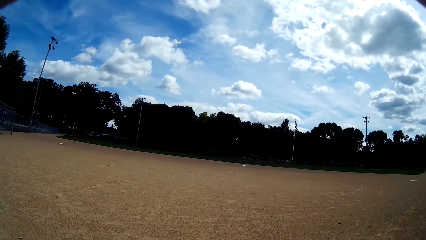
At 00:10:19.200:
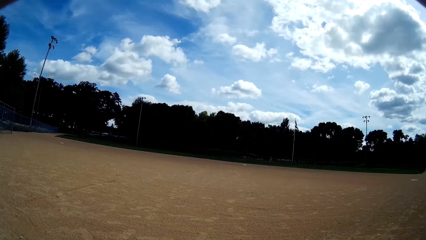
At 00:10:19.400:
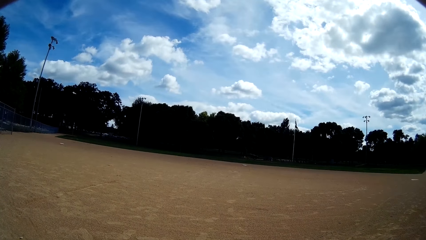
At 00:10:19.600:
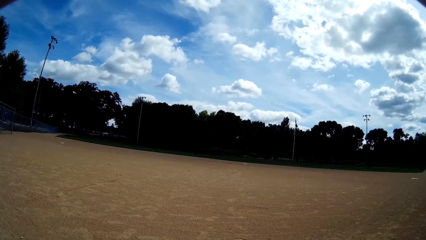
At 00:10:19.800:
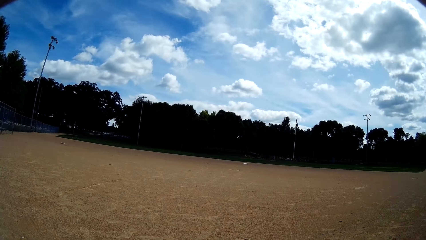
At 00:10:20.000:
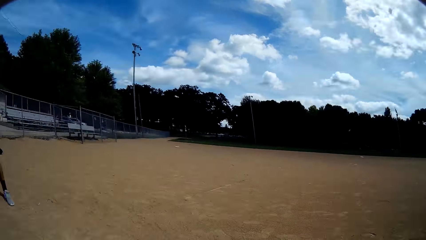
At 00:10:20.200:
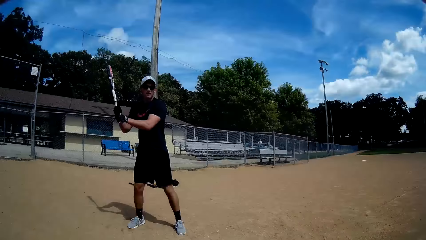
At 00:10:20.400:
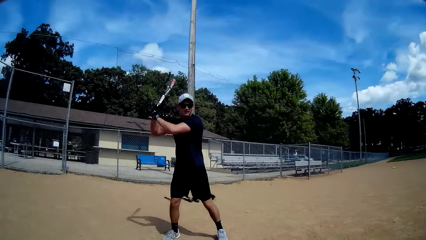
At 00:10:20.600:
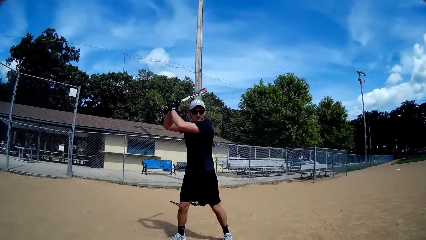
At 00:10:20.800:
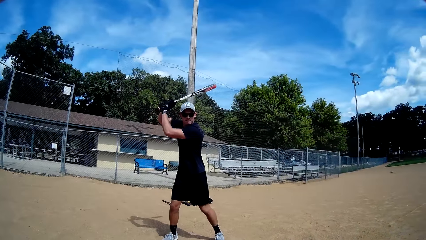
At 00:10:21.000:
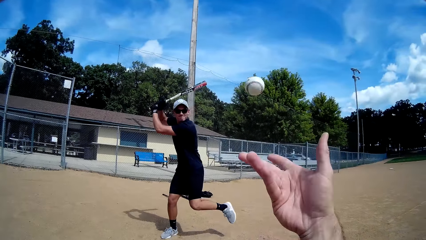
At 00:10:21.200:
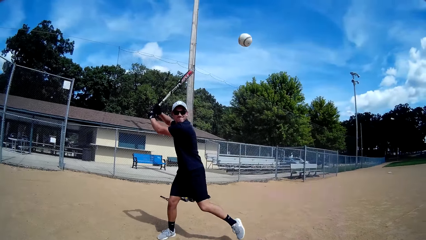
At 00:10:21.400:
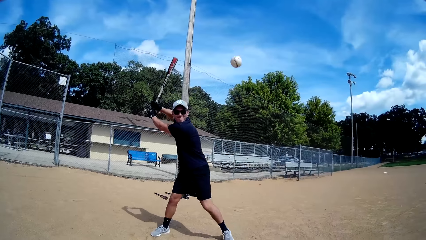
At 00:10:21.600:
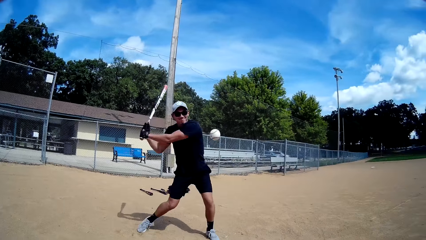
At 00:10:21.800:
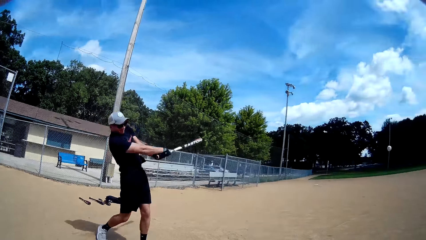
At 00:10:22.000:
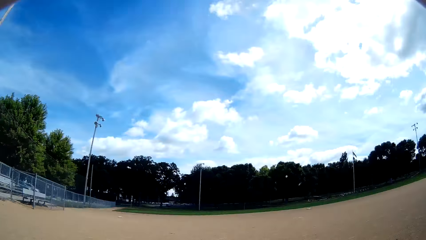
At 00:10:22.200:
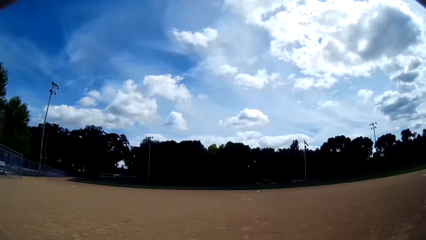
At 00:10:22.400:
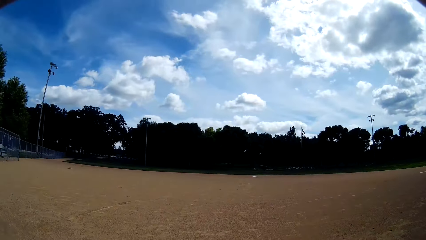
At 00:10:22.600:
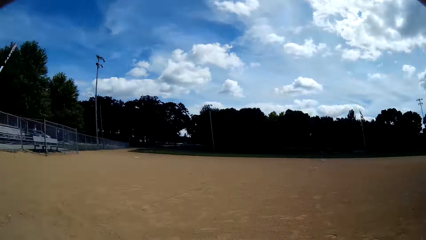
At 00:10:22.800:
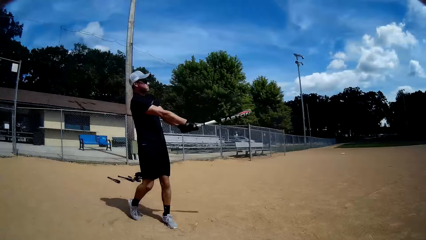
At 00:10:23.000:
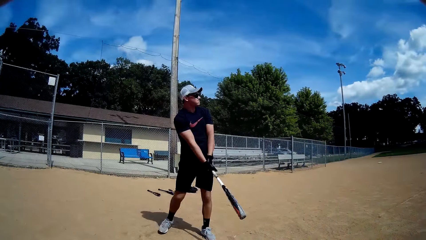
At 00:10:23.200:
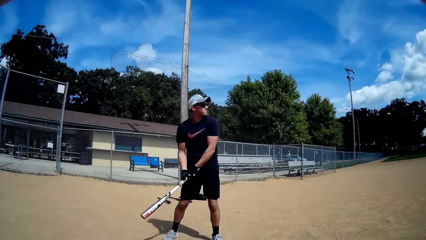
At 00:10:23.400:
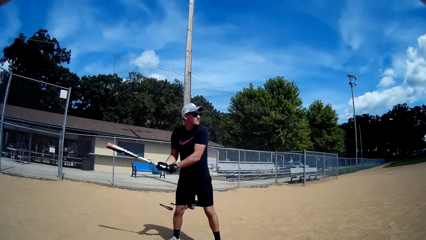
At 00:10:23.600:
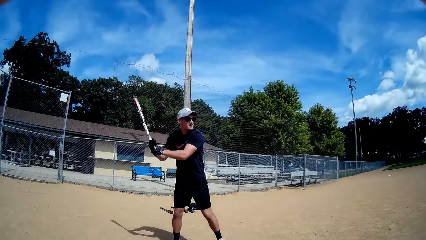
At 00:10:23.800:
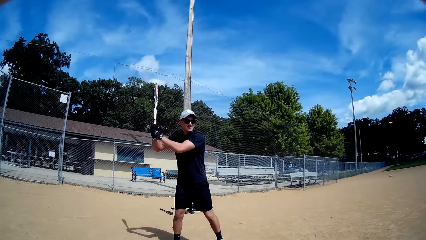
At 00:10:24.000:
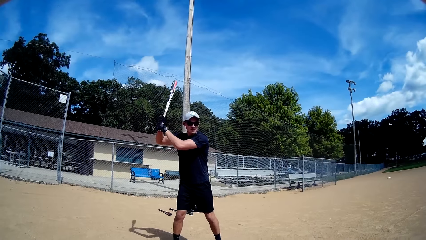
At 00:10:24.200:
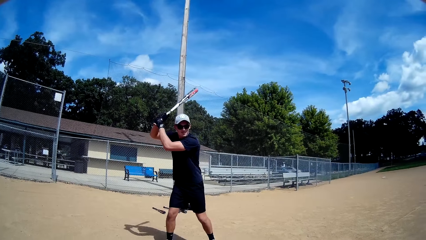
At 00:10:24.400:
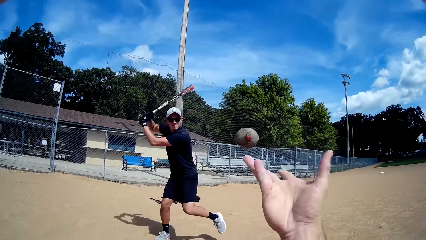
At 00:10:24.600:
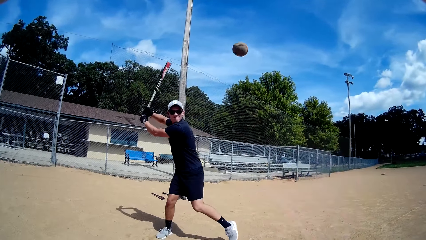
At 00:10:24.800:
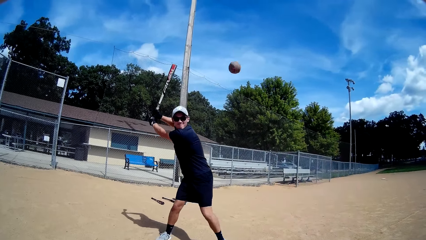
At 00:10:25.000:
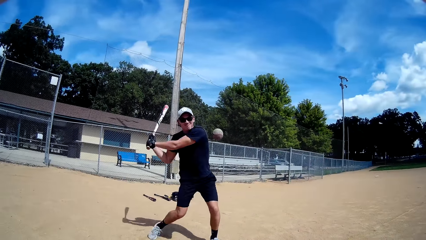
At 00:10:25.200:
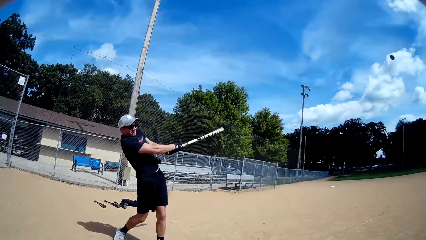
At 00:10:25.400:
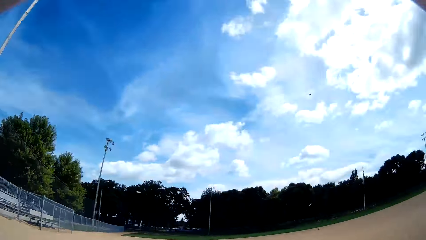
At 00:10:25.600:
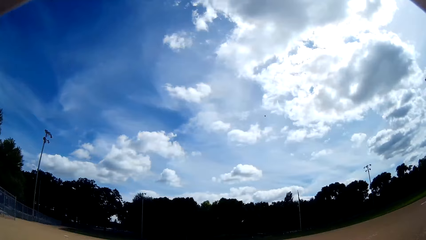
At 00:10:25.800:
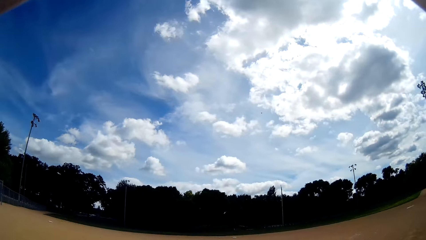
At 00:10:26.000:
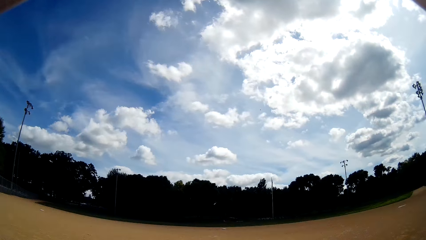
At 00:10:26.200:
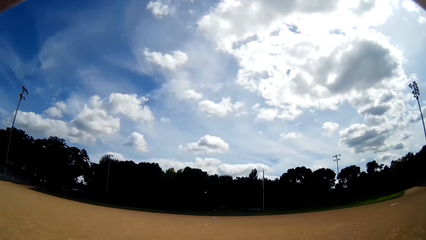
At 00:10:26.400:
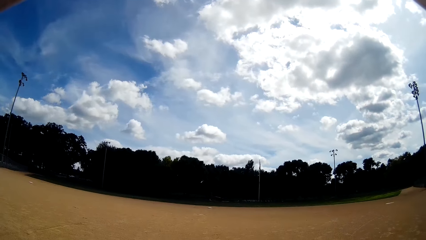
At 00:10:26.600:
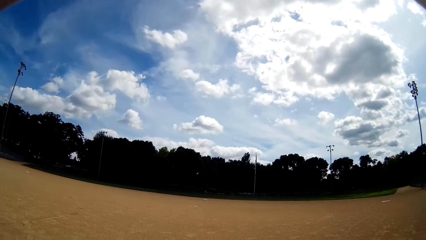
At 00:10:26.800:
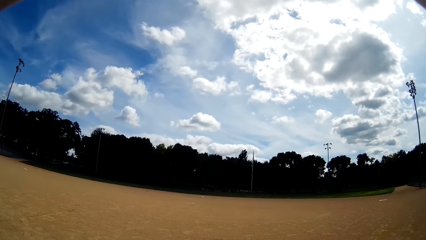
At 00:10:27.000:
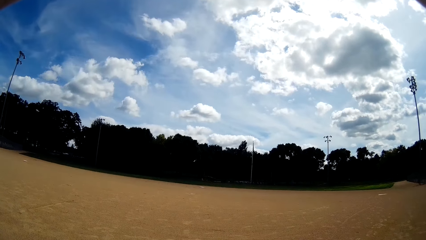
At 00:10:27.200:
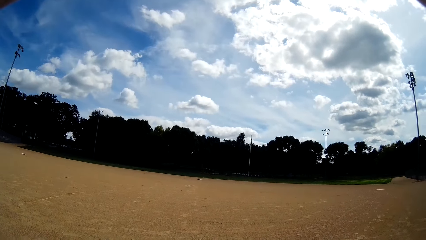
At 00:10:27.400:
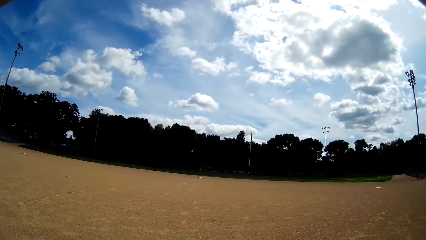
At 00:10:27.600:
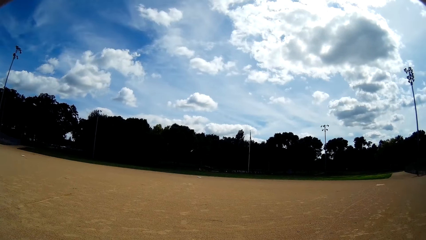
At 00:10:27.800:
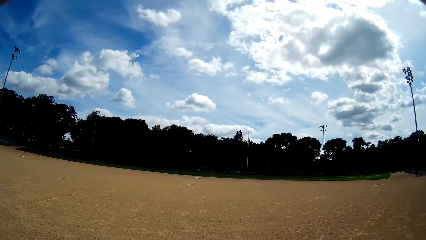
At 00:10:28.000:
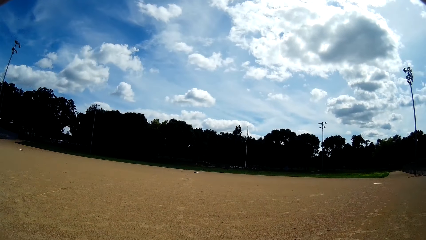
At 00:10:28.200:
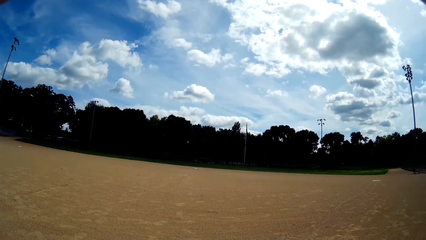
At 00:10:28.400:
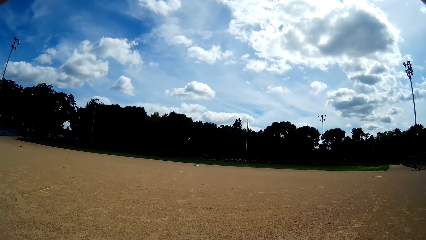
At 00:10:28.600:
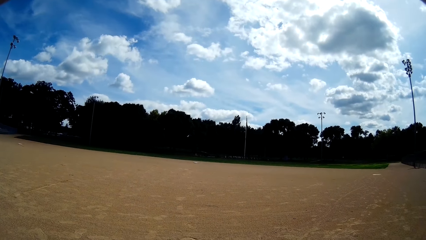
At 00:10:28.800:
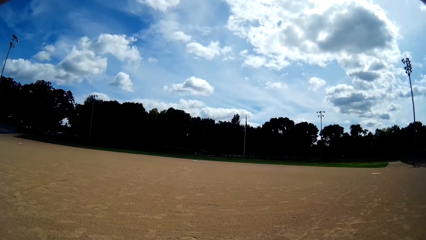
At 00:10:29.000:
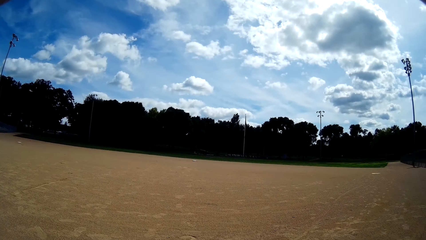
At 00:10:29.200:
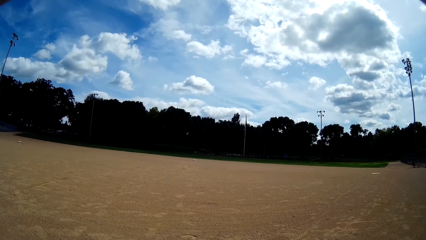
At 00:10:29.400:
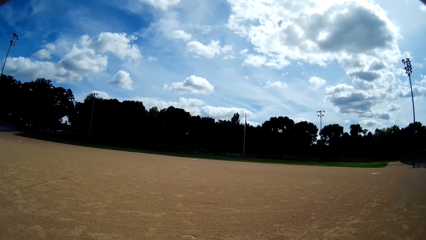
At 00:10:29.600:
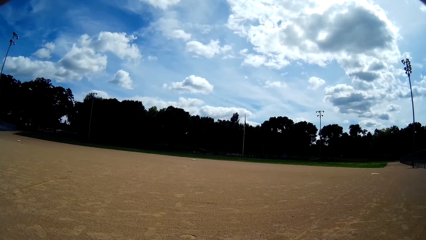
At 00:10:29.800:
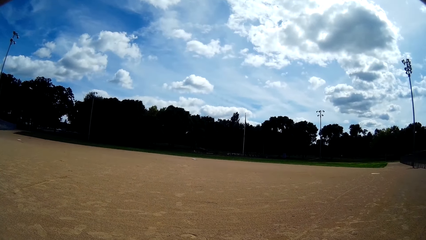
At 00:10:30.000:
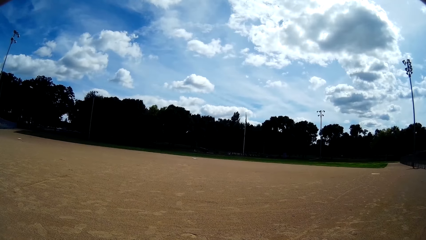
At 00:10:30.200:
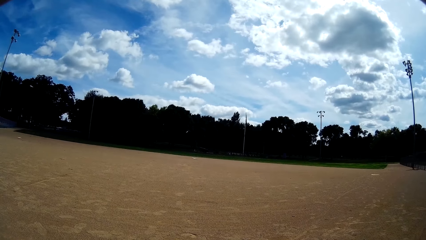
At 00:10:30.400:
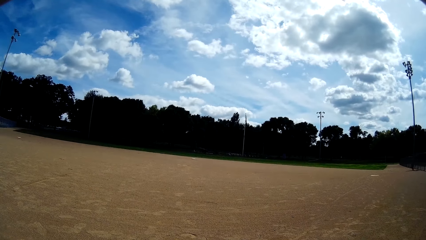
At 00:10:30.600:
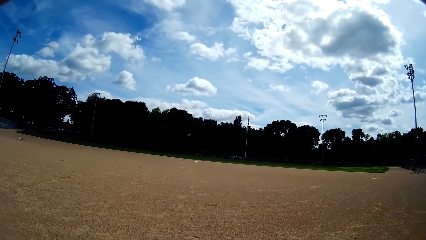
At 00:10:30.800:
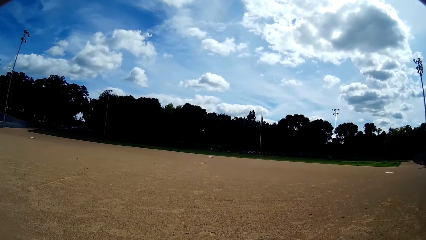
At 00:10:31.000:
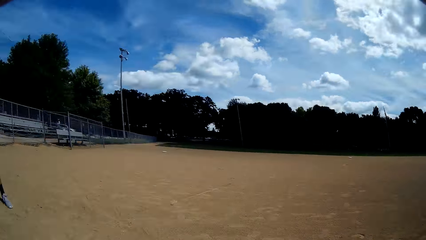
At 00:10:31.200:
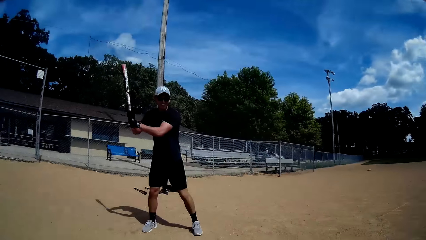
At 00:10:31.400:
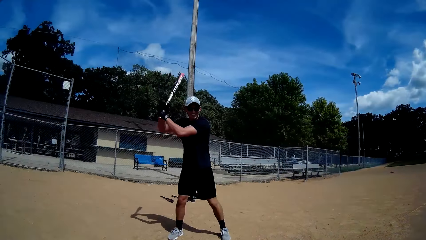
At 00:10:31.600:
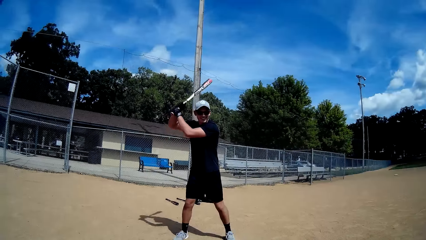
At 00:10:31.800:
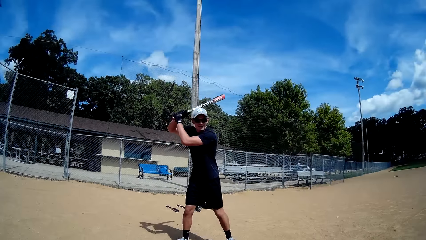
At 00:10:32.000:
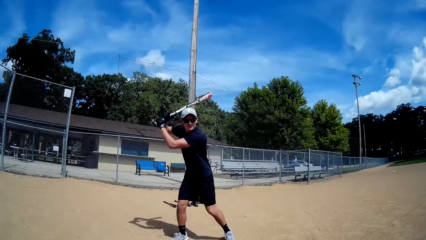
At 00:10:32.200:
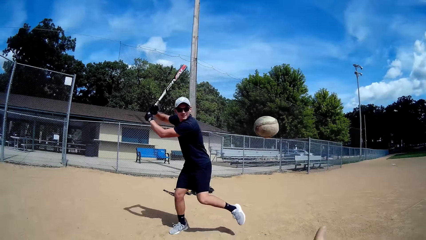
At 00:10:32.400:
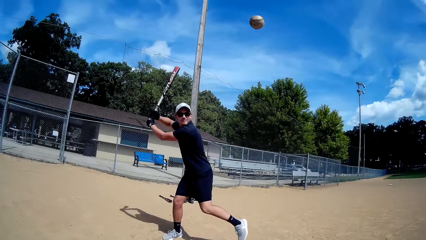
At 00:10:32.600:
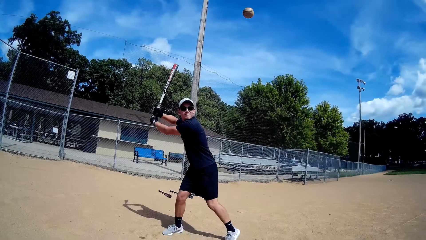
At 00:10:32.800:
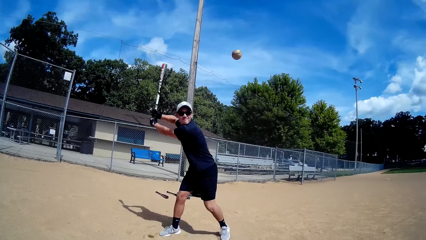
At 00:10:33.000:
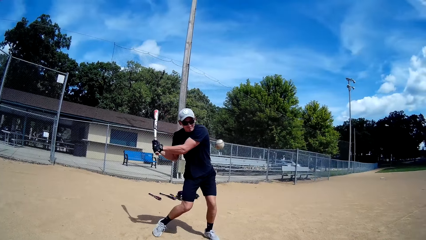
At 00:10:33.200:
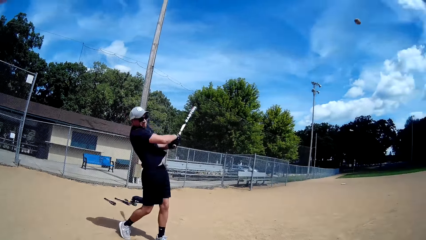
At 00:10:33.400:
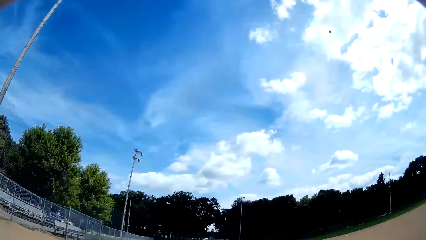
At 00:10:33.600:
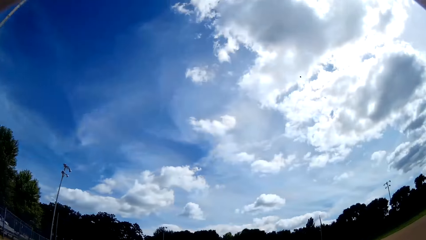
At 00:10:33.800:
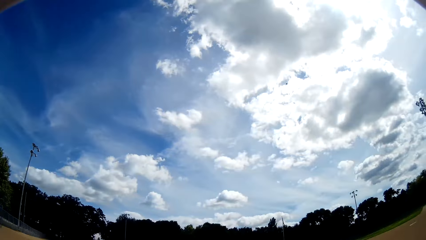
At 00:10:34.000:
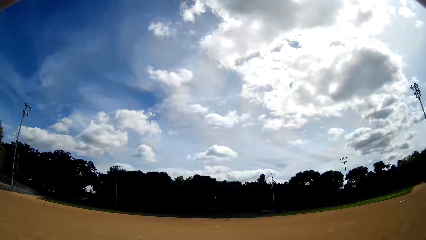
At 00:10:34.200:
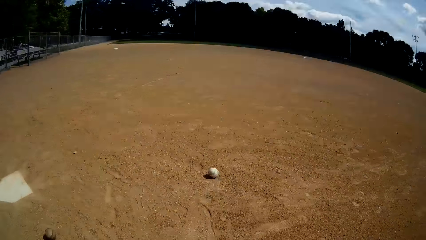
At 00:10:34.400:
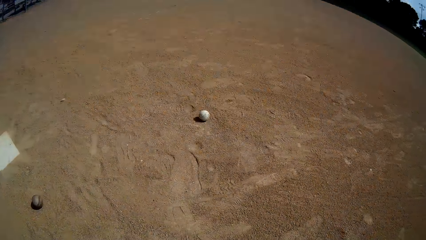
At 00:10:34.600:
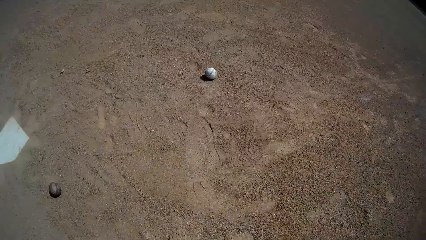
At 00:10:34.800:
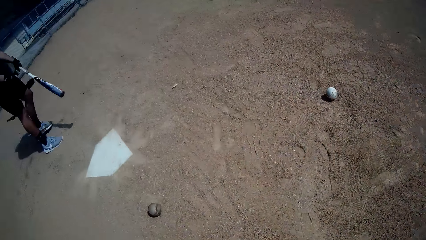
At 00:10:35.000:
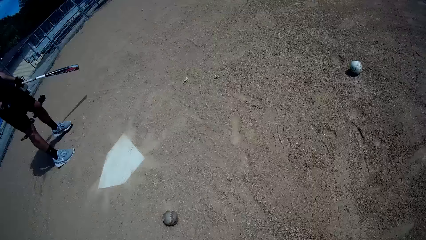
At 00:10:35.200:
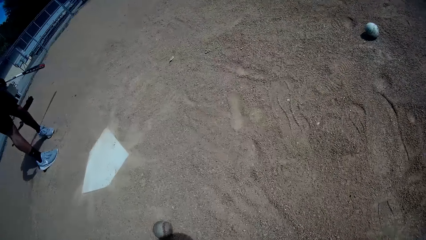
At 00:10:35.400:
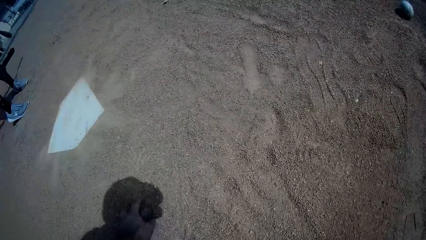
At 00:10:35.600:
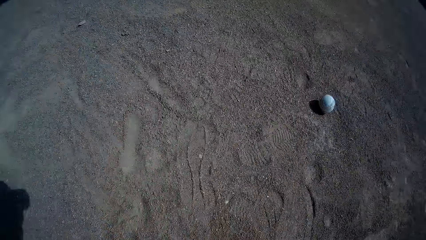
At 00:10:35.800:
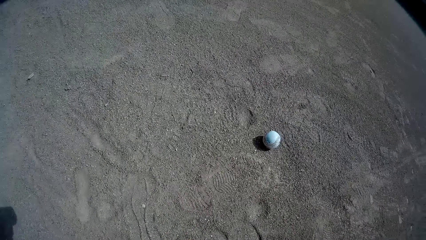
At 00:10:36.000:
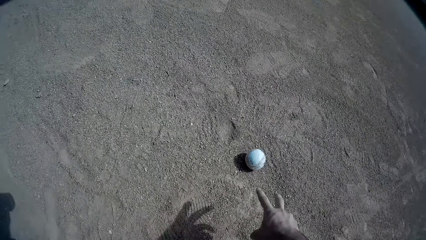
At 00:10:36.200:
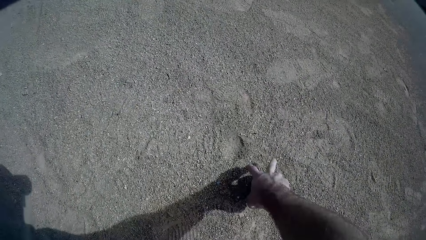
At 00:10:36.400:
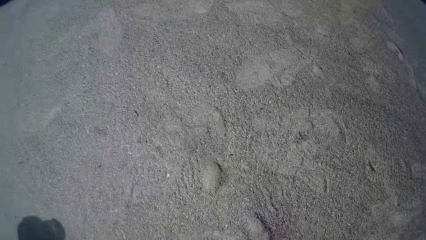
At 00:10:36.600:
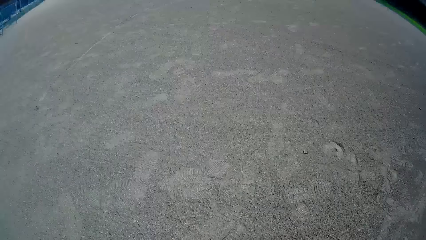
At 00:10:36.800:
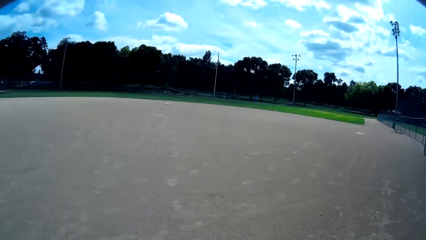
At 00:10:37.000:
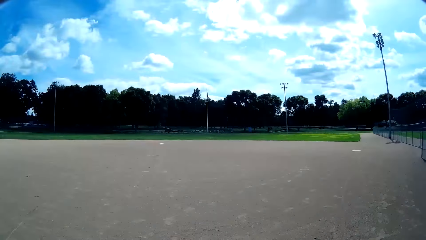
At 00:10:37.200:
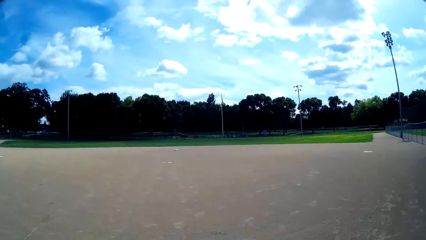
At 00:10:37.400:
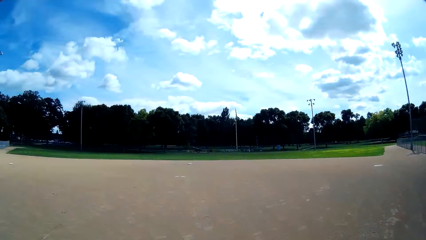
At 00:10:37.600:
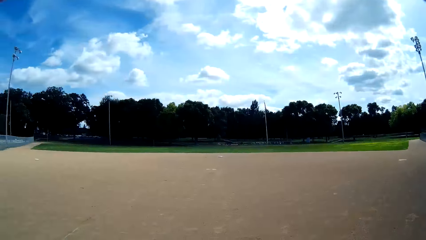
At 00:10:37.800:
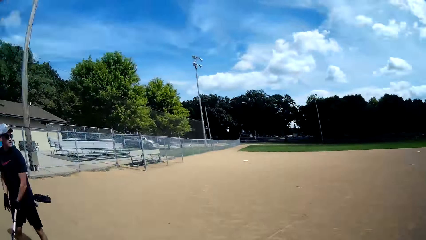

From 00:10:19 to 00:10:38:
A man lifts the baseball bat. The camera wearer looks at the man. The man looks at the camera wearer. The camera wearer throws a baseball to the man. The man hits the baseball with the bat. The camera wearer looks at the baseball. They look at the man. The man lifts the baseball bat and looks at the camera wearer. The camera wearer throws a baseball to the man. The man hits the baseball with the bat. The camera wearer looks at the baseball. They converse with the man. The man speaks to the camera wearer. The camera wearer looks around. The man lifts the baseball bat. The camera wearer speaks to the man and looks at the man. The man looks at the camera wearer. The camera wearer throws a baseball to the man. The man hits the baseball with the bat. The camera wearer looks at the baseball. They look at the baseball on the ground. They bend. They pick a baseball. They pick another baseball with the right hand. They look around. They speak to the man.
